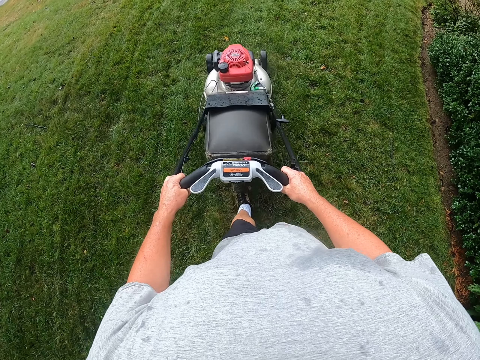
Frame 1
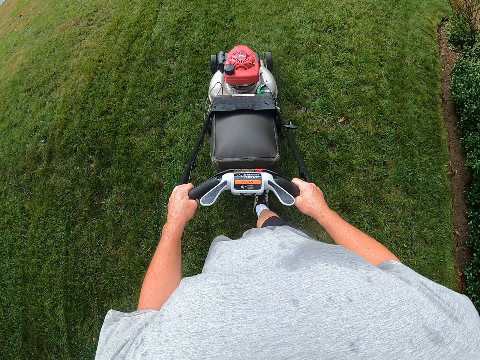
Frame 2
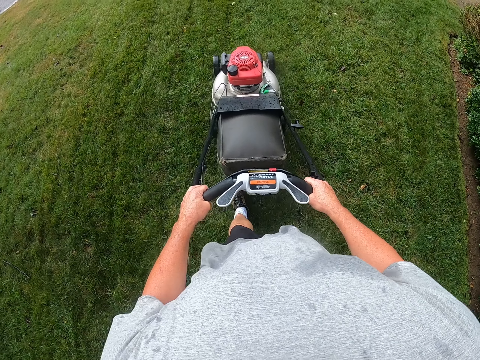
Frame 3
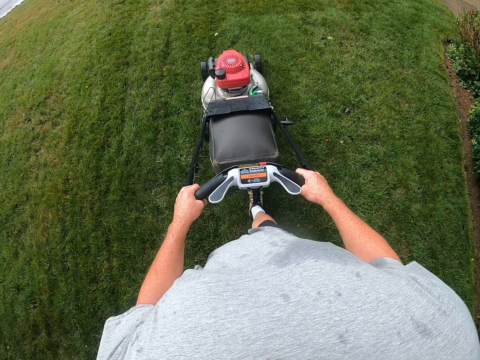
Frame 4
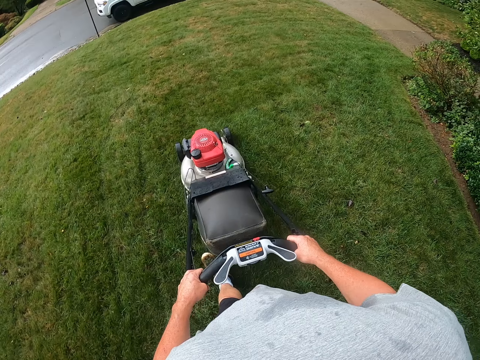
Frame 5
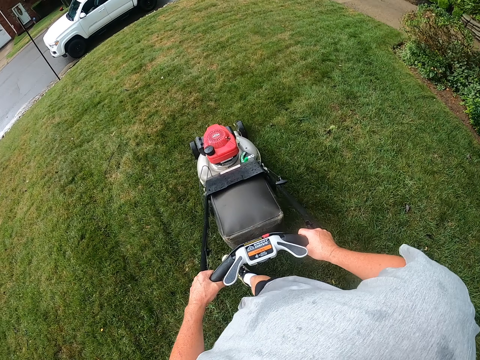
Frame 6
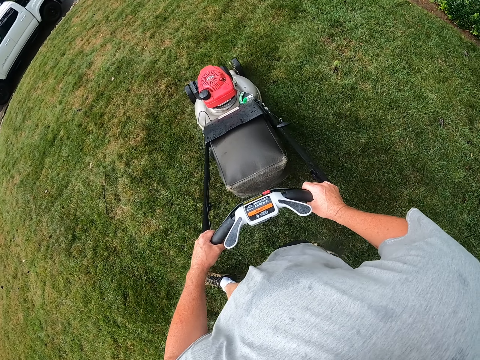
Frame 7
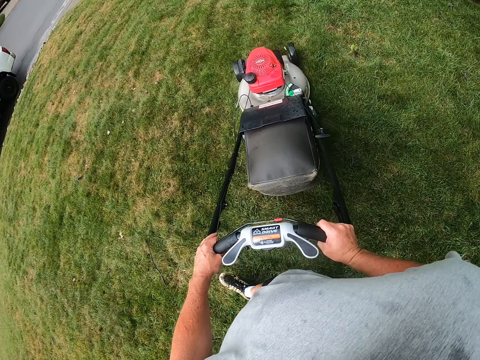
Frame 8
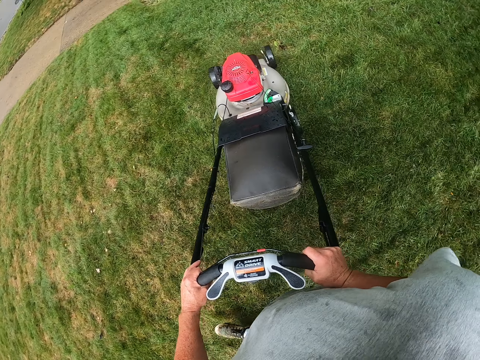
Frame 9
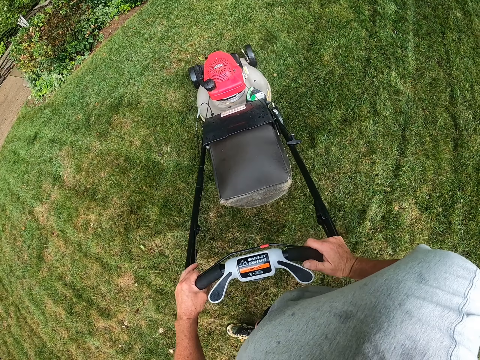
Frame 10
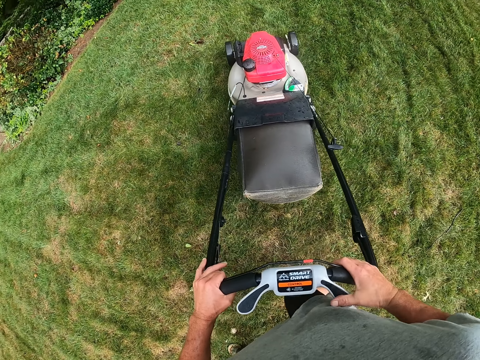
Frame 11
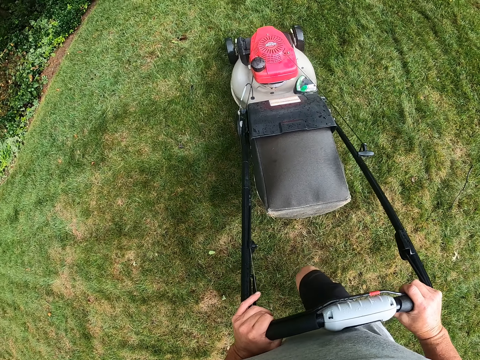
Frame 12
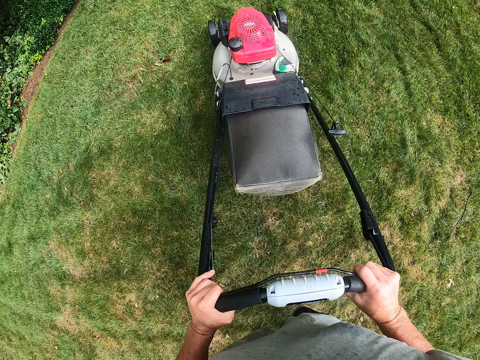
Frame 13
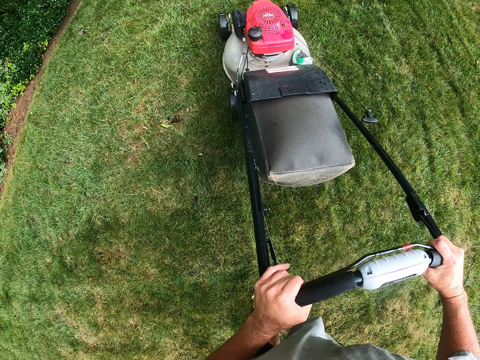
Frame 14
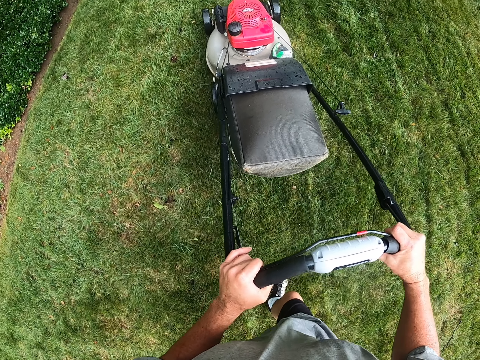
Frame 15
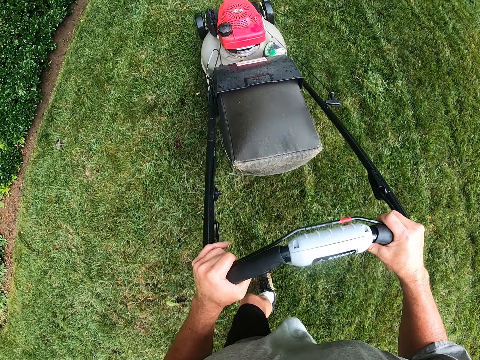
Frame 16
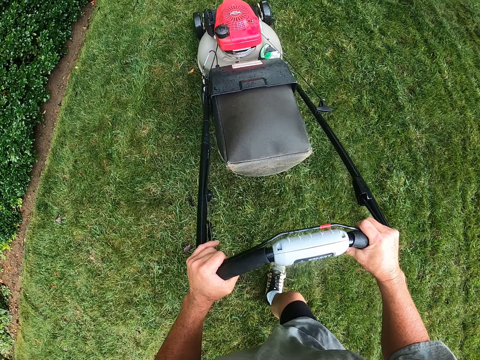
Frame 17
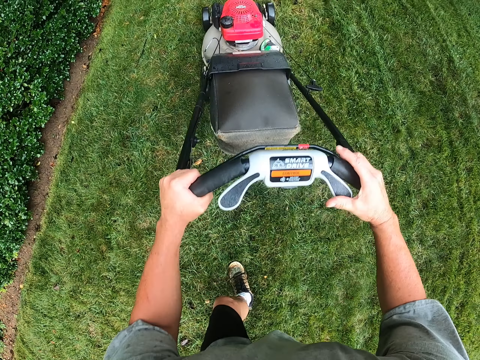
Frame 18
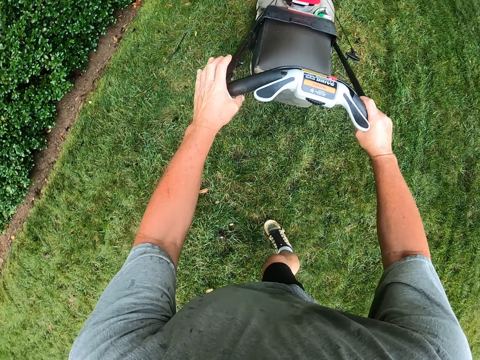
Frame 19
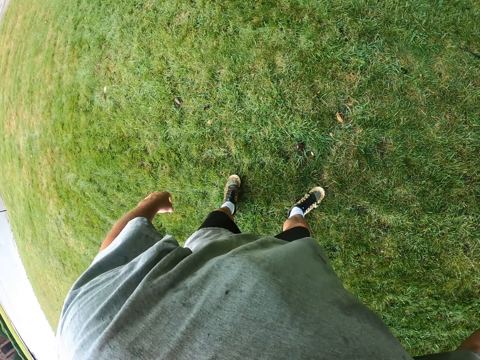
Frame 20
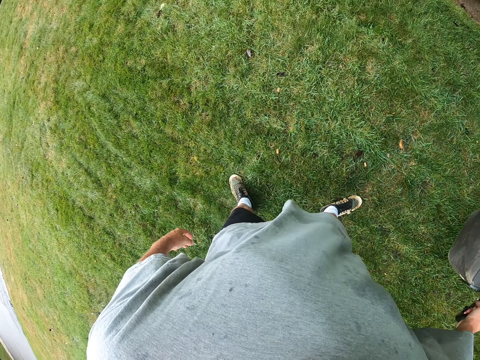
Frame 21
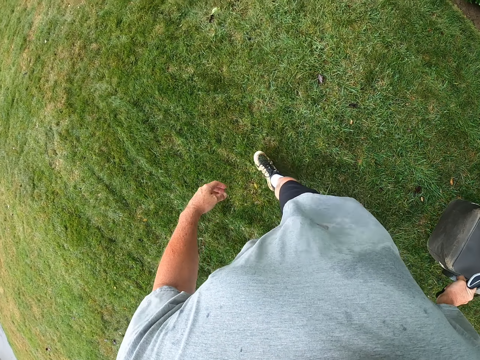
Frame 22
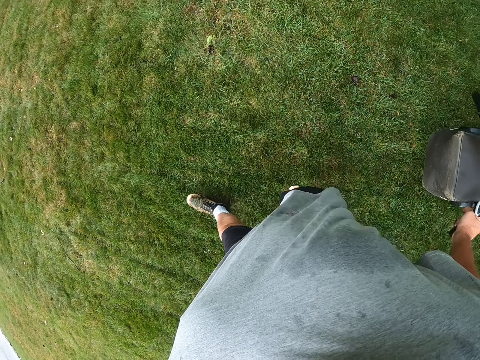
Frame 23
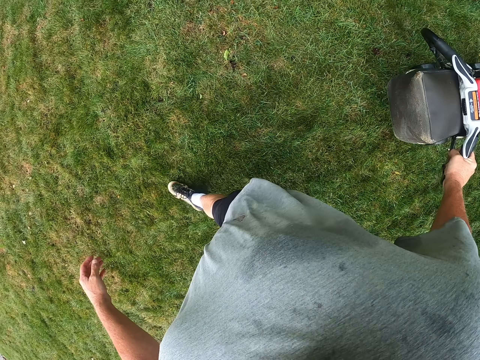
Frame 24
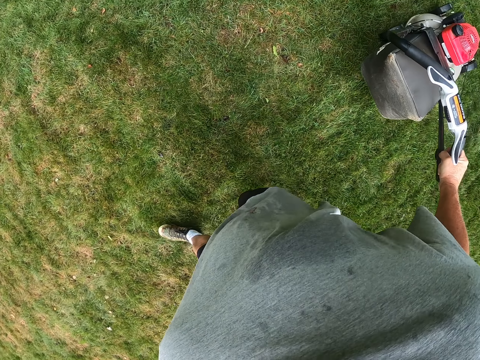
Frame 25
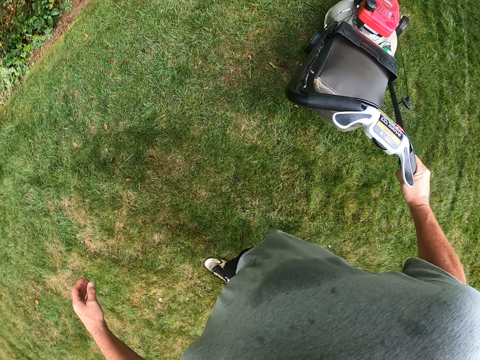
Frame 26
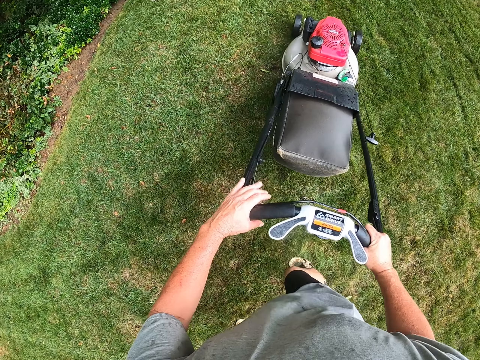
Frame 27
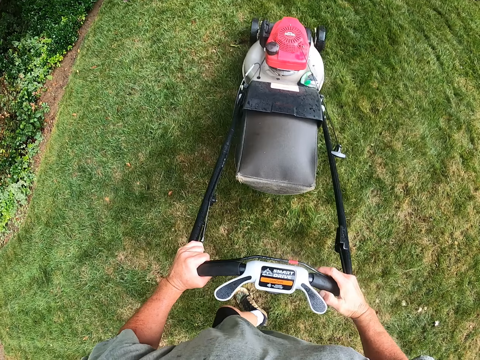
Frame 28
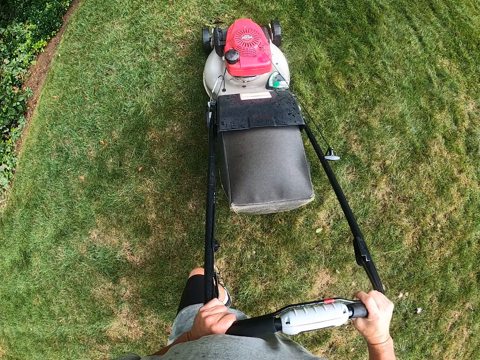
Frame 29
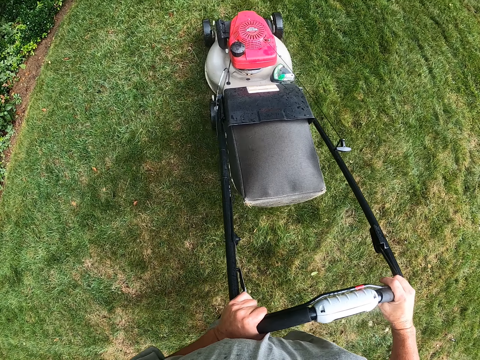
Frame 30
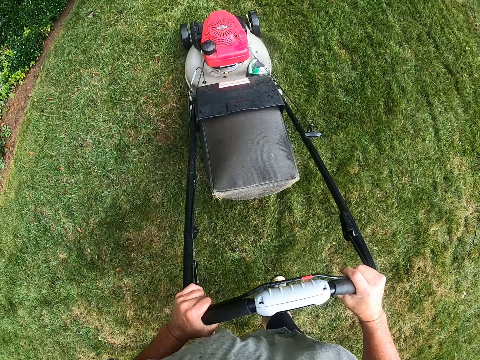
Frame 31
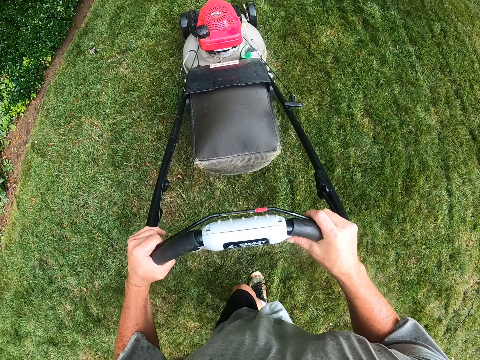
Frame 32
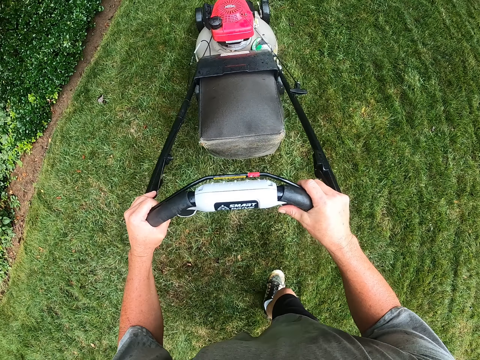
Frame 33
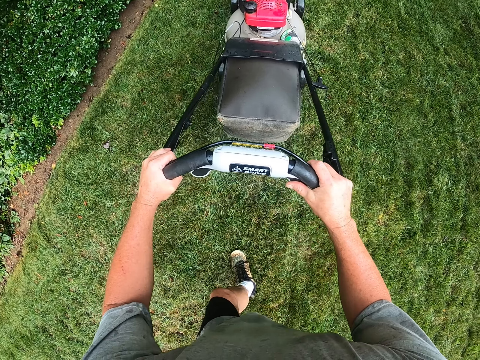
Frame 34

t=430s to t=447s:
The camera wearer adjusts a lawn mower on the ground. They turn the lawn mower. They cut the grass with the lawn mower. They look around a garden. They pull the lawn mower. They walk around the garden. They cut the grass with the lawn mower.

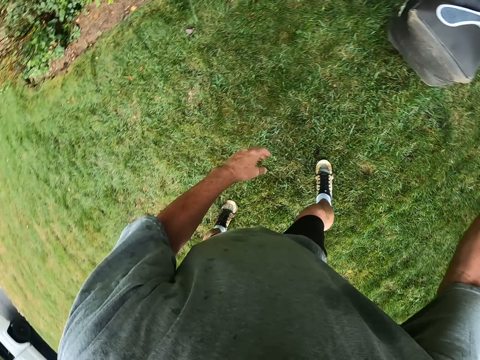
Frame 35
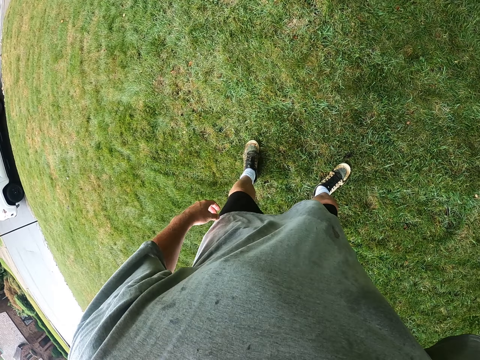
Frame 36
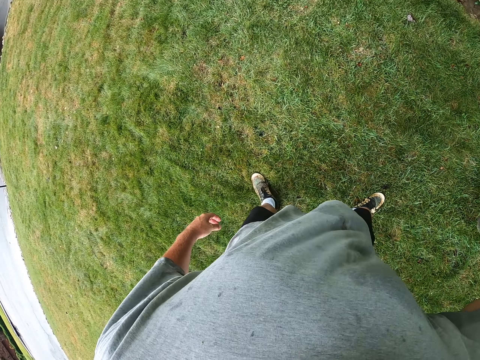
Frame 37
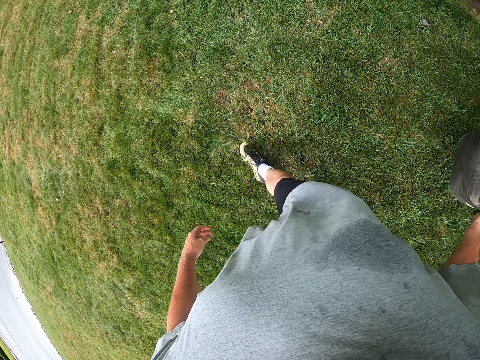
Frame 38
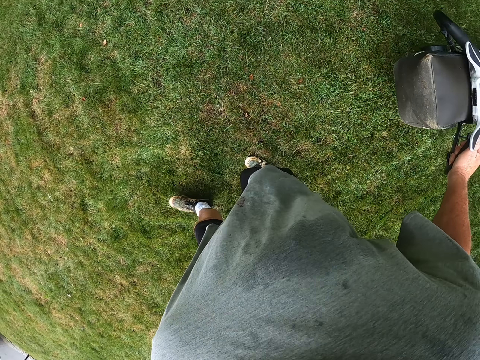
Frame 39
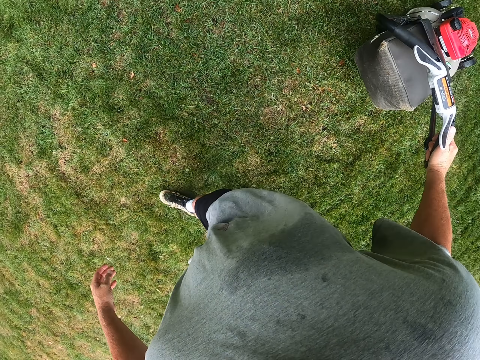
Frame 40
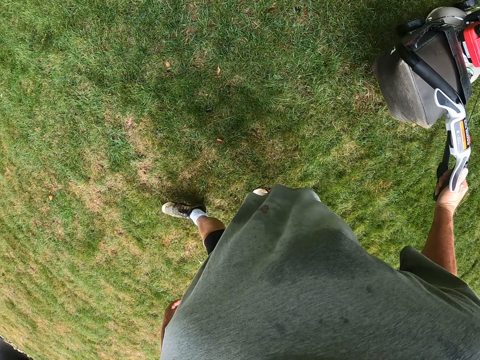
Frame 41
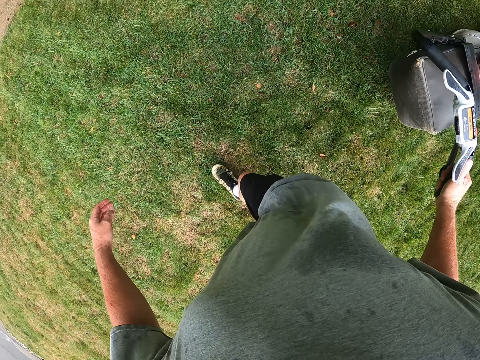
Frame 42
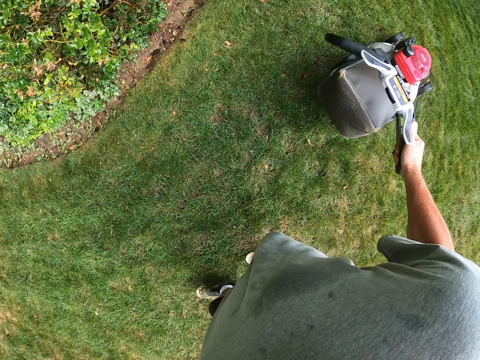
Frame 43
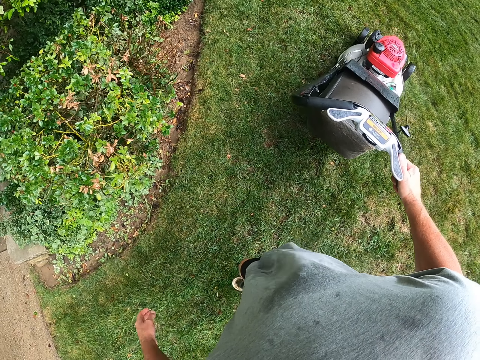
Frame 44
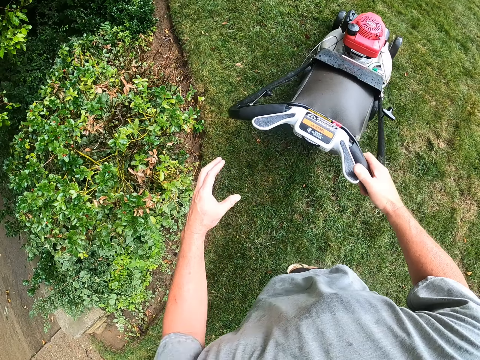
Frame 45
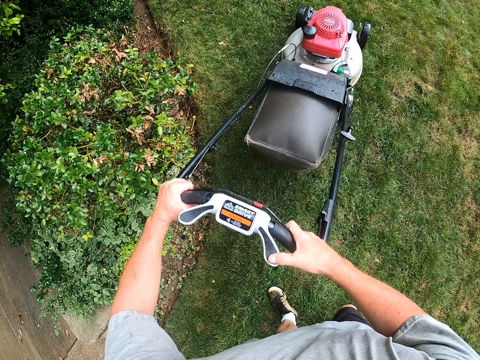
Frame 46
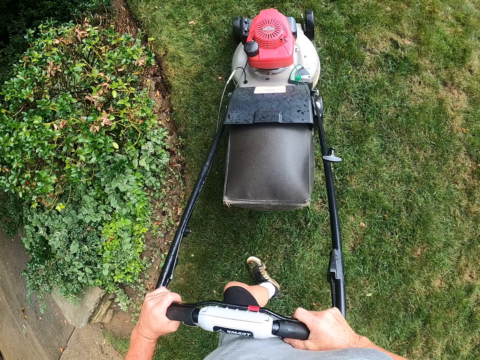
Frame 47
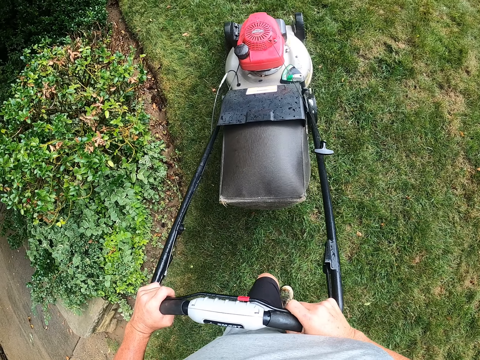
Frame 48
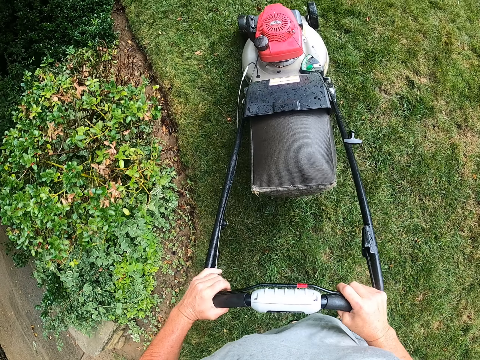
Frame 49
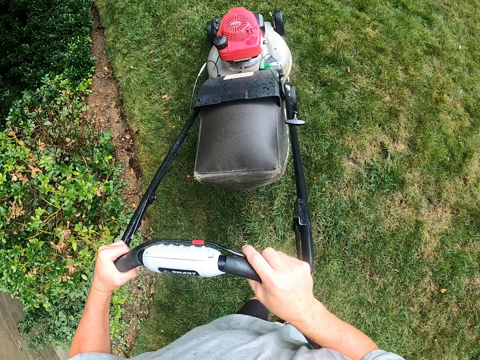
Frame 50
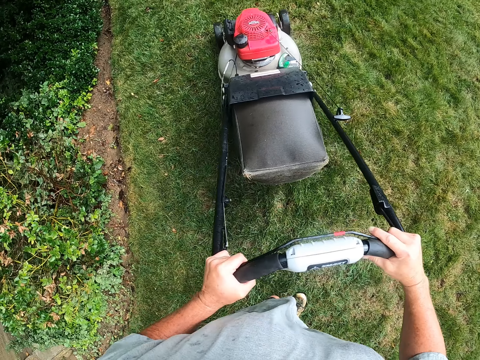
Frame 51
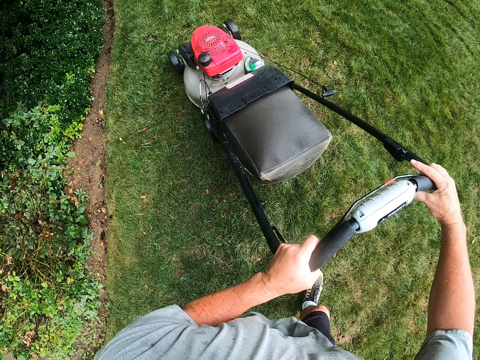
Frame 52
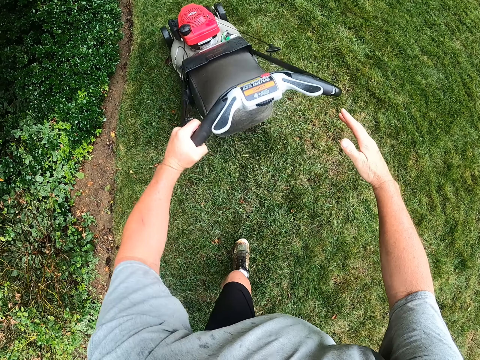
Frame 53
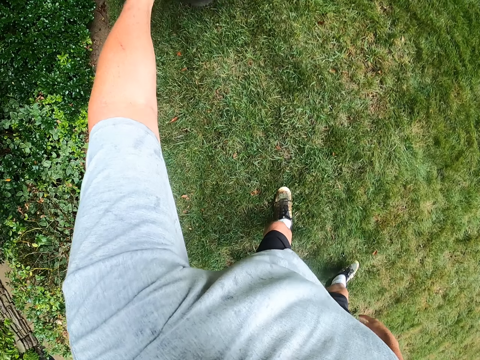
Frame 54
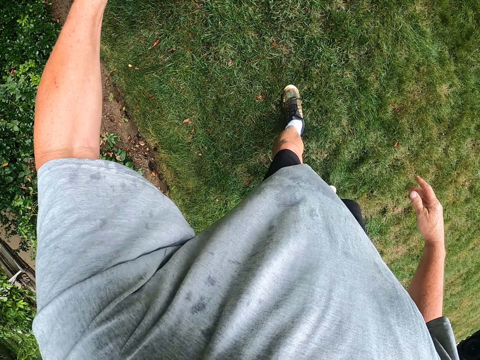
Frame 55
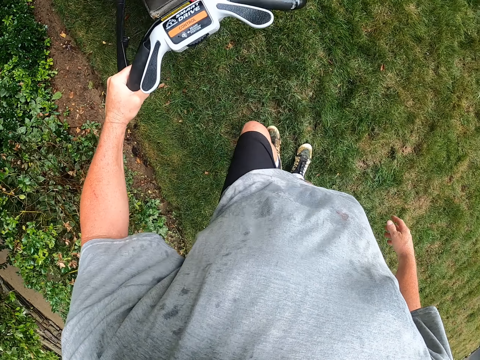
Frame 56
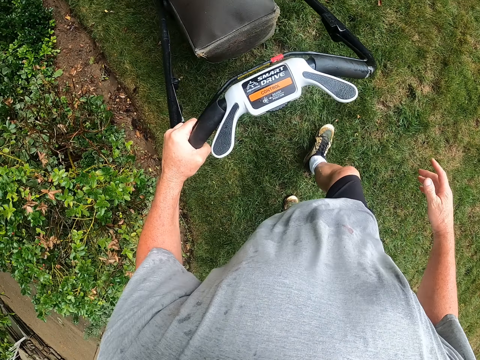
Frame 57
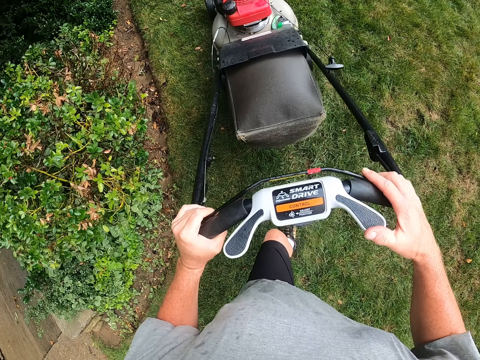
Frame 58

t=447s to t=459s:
The camera wearer looks around a garden. They pull the lawn mower. They walk around the garden. They cut the grass with the lawn mower. They pull the lawn mower. They adjust the lawn mower on the ground.
